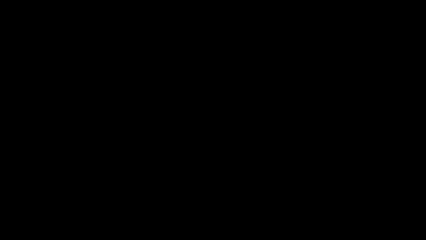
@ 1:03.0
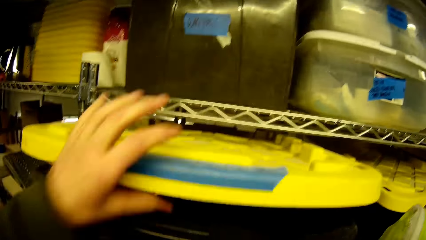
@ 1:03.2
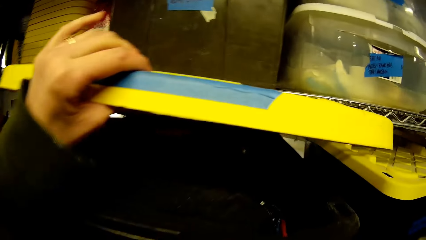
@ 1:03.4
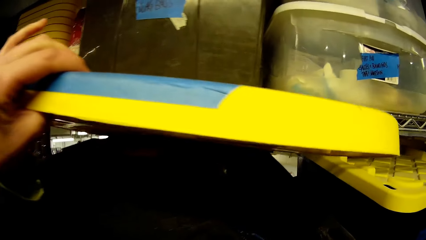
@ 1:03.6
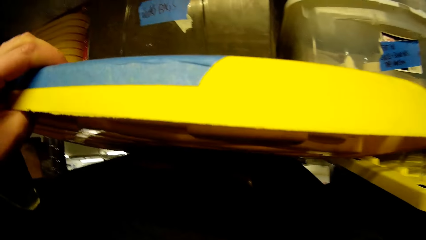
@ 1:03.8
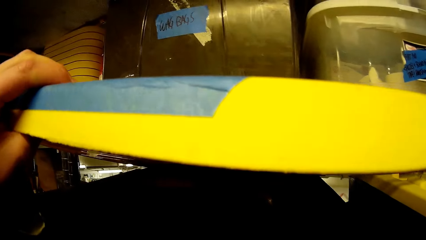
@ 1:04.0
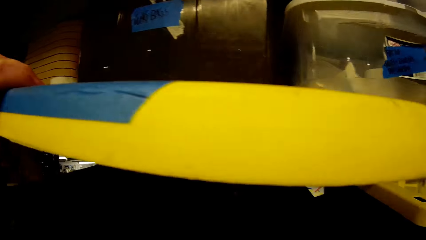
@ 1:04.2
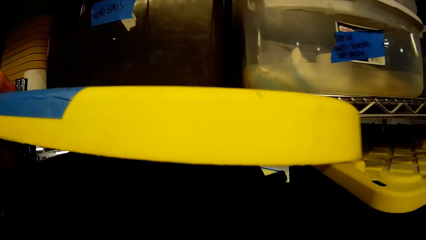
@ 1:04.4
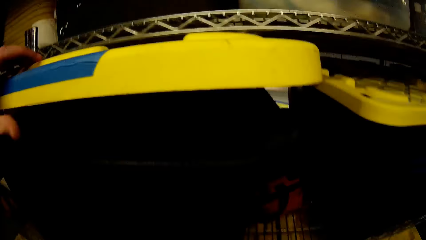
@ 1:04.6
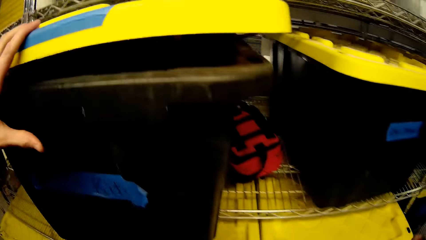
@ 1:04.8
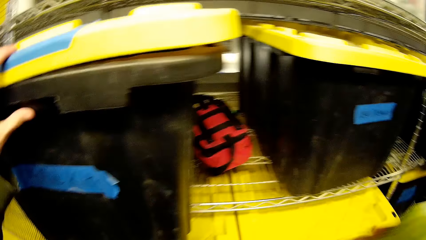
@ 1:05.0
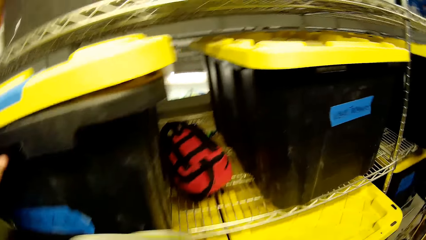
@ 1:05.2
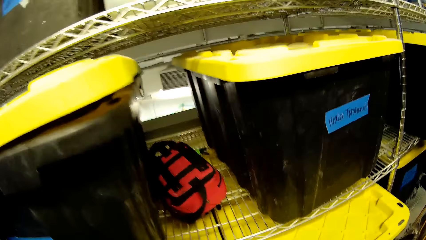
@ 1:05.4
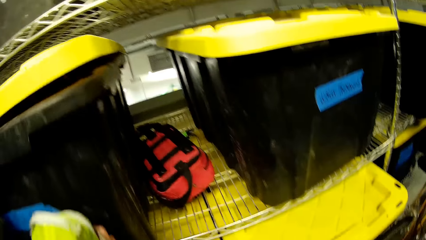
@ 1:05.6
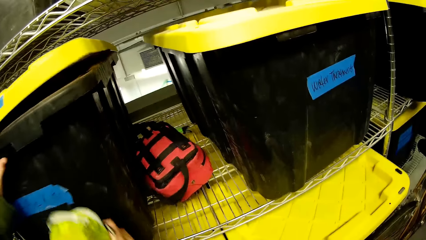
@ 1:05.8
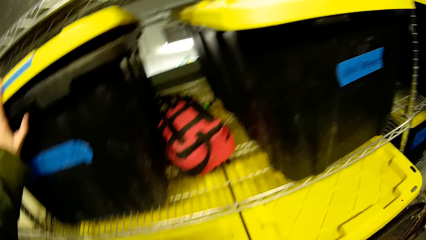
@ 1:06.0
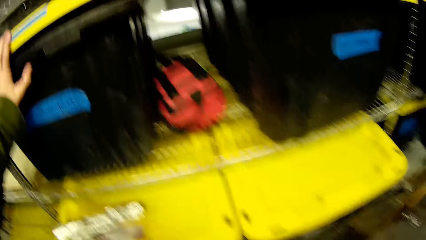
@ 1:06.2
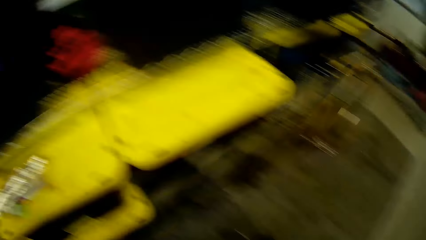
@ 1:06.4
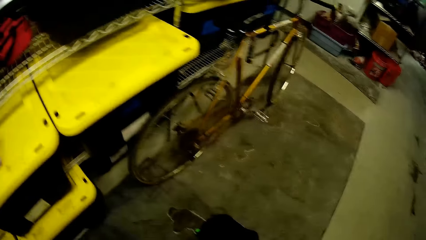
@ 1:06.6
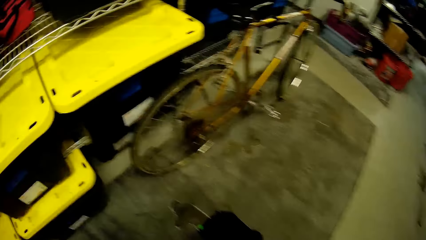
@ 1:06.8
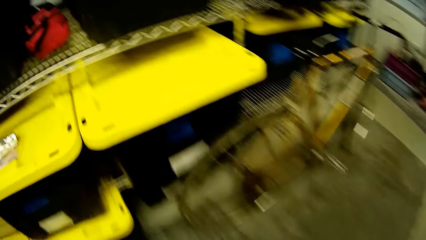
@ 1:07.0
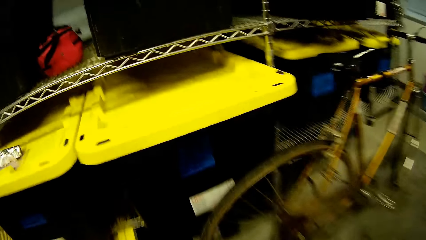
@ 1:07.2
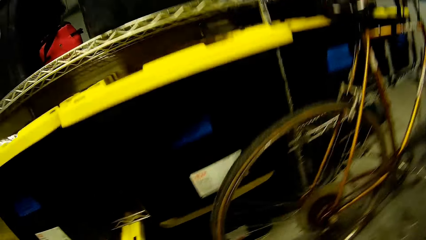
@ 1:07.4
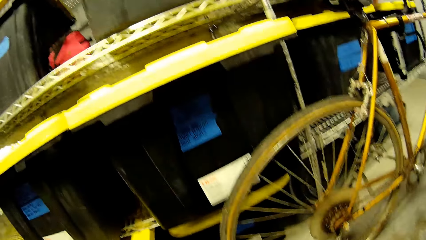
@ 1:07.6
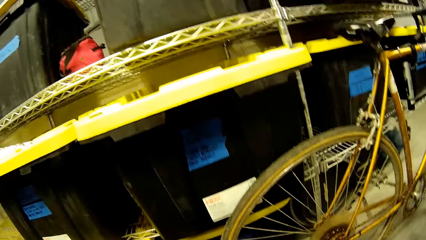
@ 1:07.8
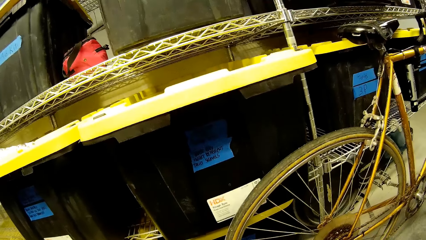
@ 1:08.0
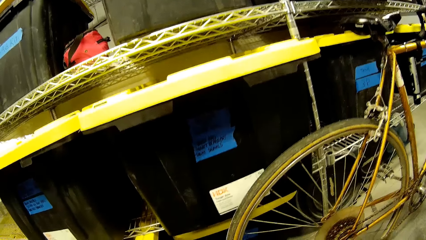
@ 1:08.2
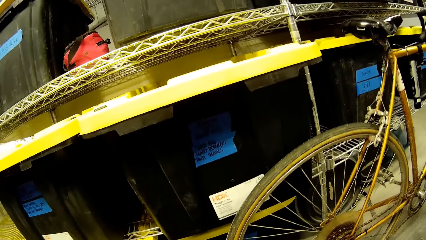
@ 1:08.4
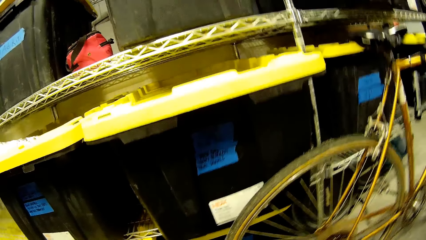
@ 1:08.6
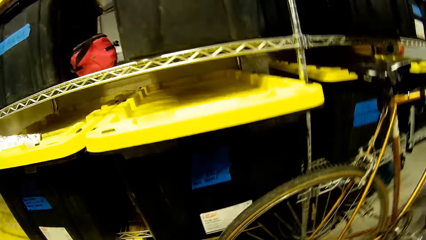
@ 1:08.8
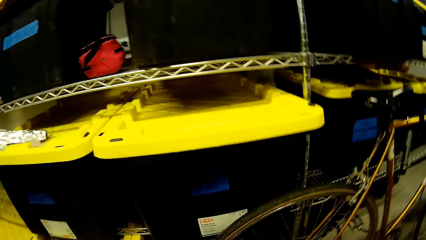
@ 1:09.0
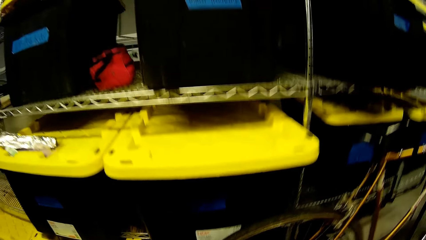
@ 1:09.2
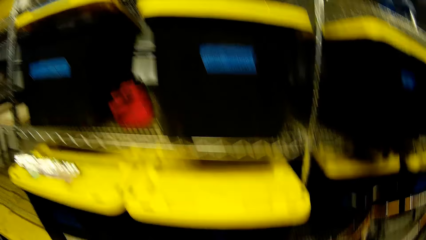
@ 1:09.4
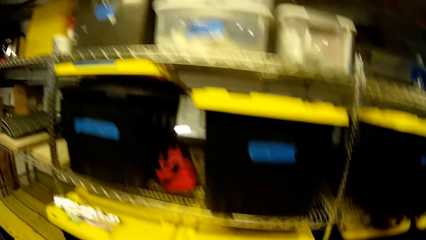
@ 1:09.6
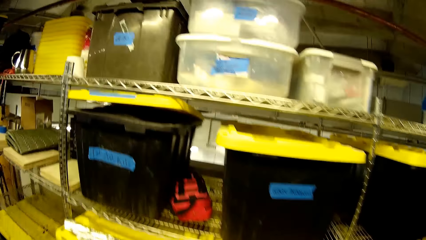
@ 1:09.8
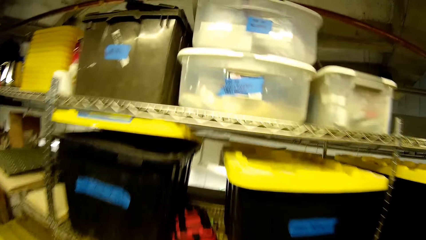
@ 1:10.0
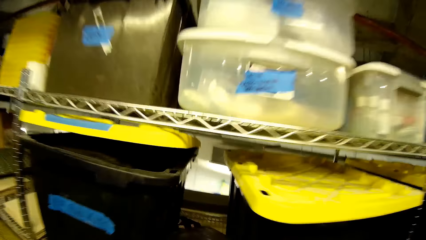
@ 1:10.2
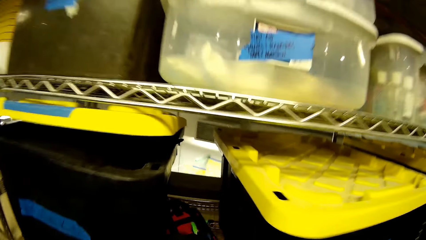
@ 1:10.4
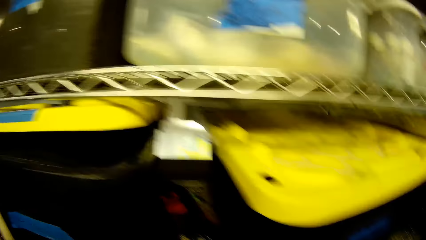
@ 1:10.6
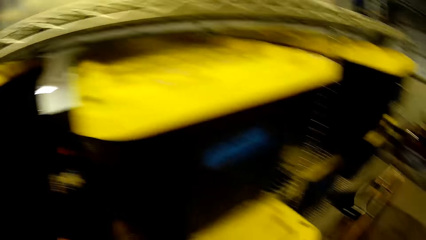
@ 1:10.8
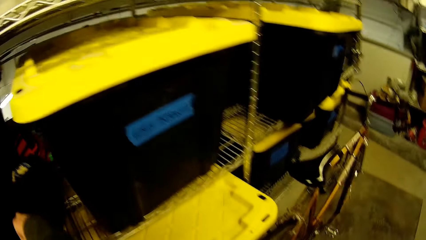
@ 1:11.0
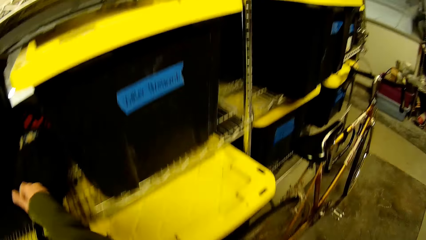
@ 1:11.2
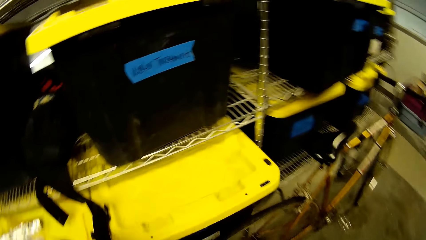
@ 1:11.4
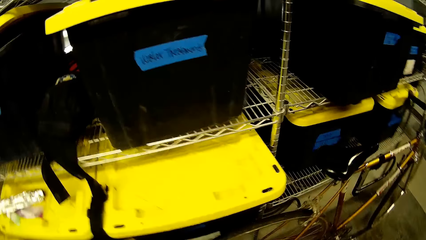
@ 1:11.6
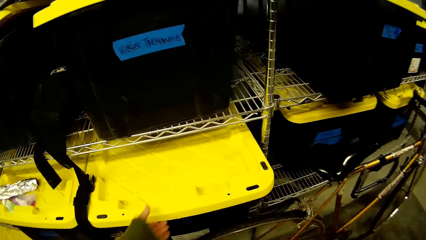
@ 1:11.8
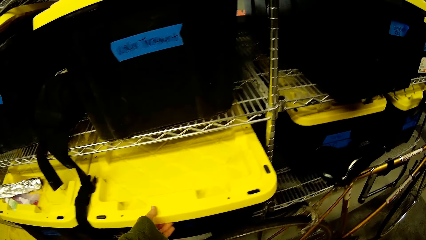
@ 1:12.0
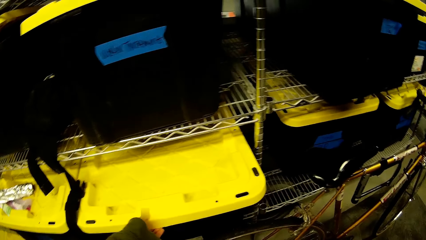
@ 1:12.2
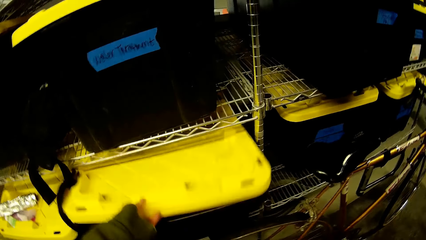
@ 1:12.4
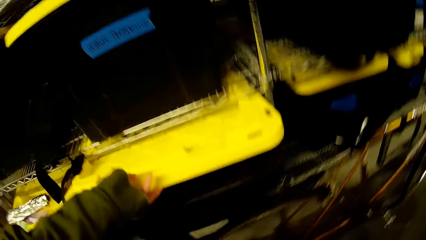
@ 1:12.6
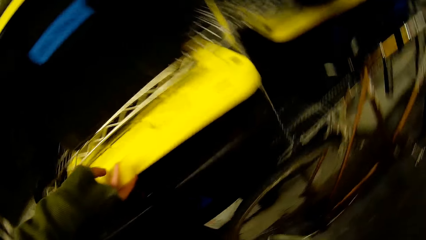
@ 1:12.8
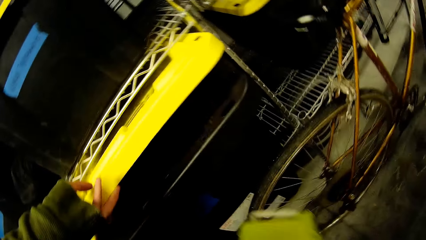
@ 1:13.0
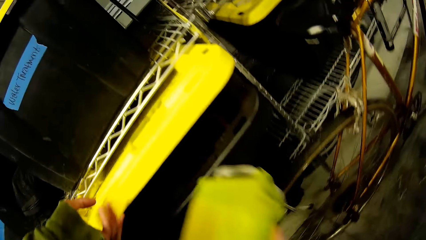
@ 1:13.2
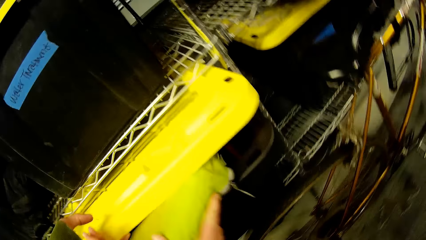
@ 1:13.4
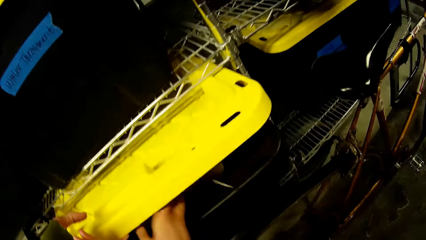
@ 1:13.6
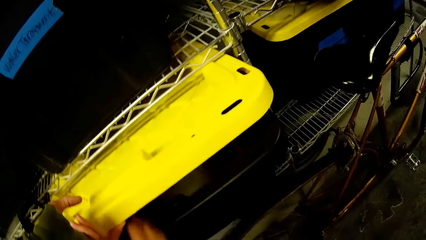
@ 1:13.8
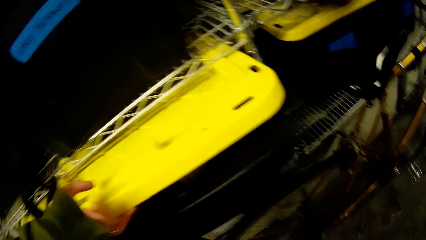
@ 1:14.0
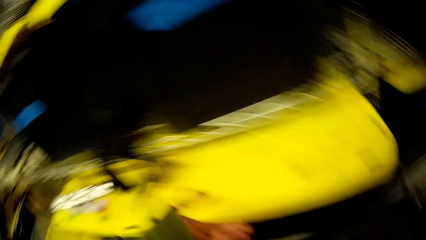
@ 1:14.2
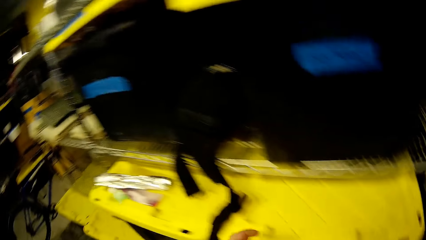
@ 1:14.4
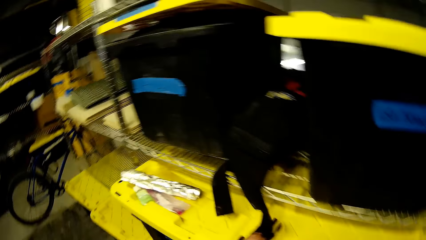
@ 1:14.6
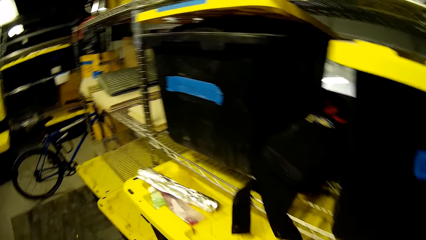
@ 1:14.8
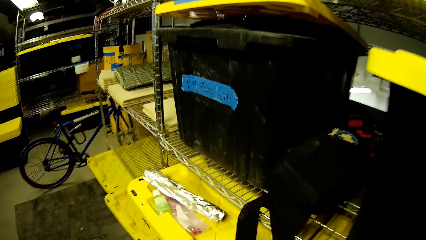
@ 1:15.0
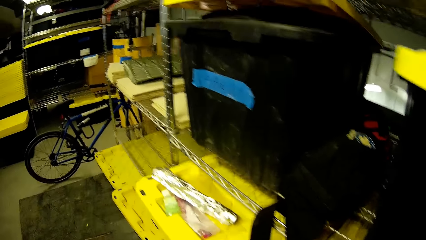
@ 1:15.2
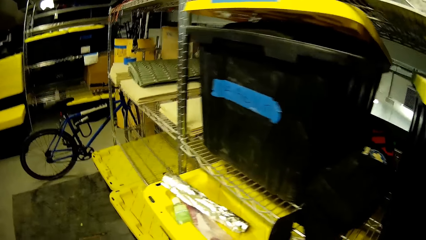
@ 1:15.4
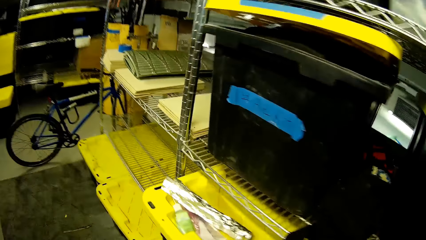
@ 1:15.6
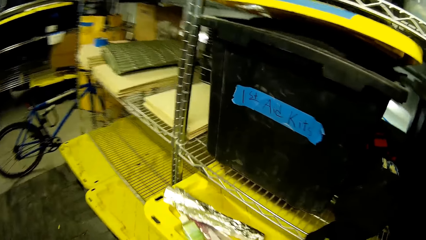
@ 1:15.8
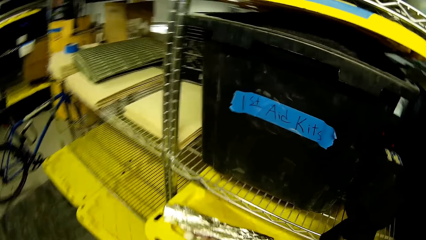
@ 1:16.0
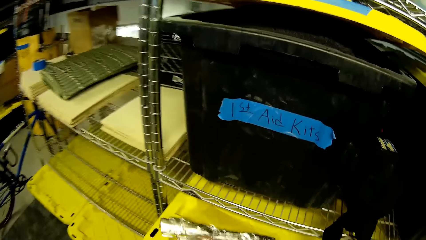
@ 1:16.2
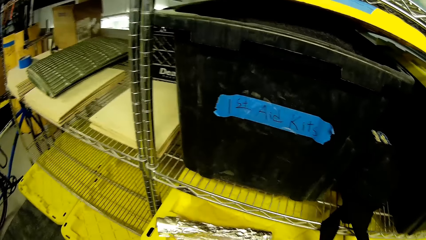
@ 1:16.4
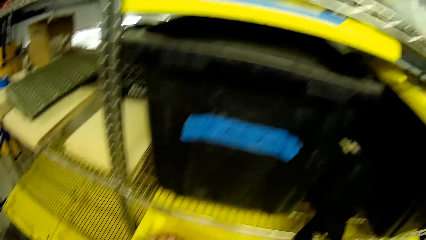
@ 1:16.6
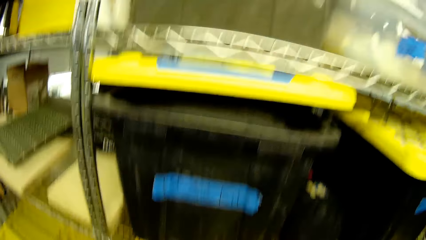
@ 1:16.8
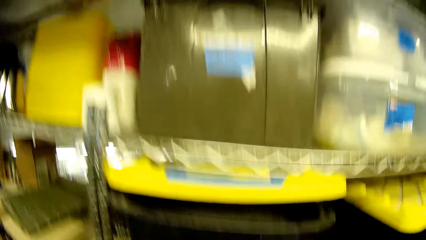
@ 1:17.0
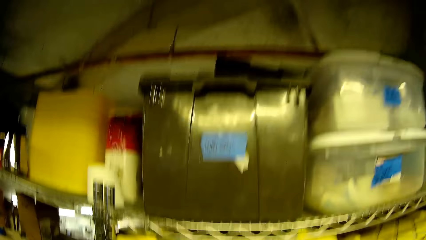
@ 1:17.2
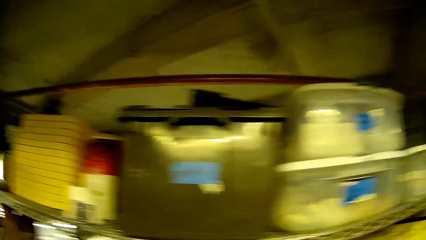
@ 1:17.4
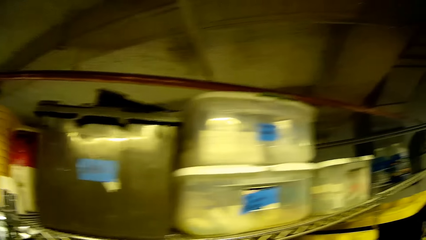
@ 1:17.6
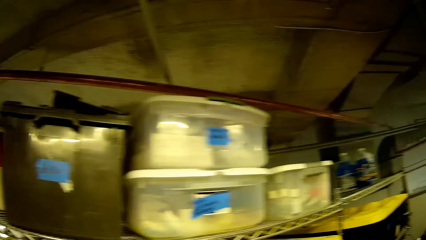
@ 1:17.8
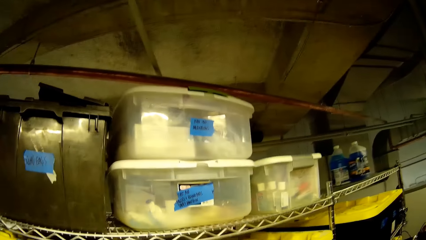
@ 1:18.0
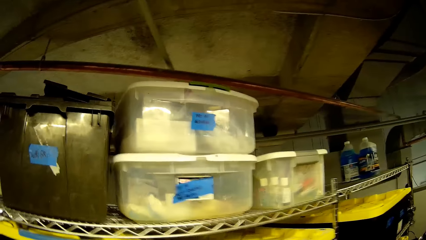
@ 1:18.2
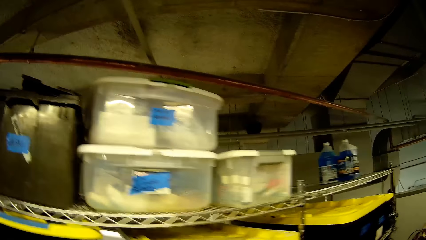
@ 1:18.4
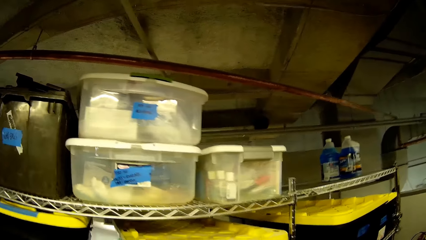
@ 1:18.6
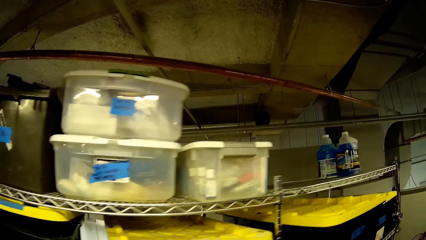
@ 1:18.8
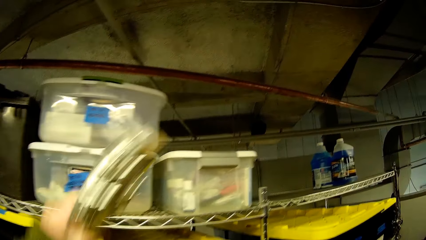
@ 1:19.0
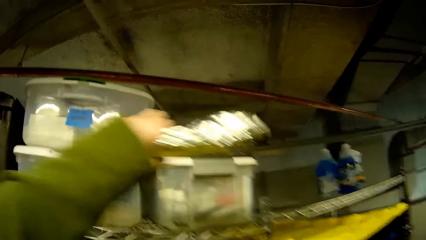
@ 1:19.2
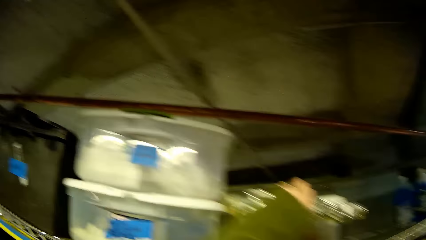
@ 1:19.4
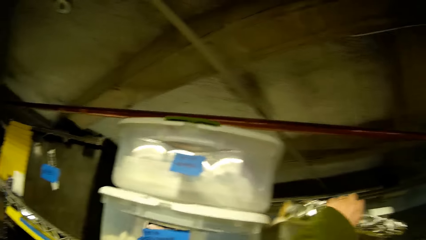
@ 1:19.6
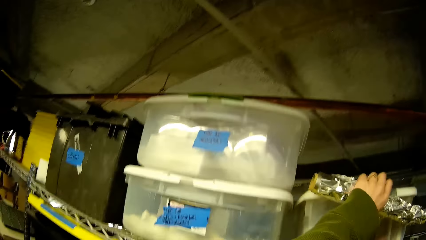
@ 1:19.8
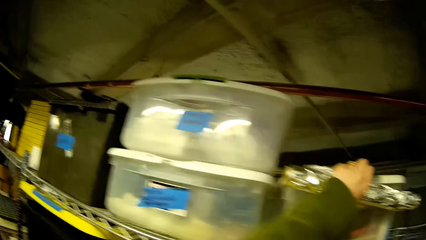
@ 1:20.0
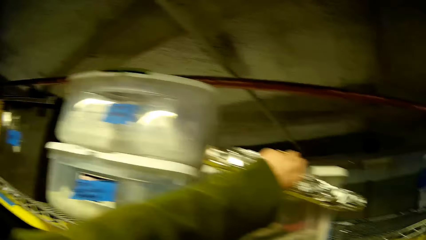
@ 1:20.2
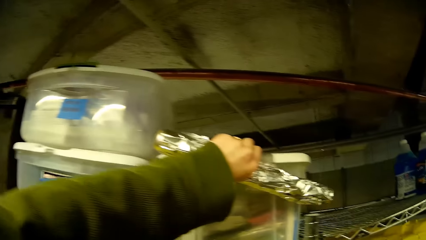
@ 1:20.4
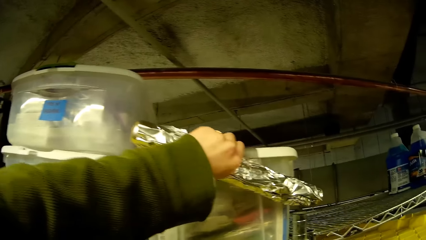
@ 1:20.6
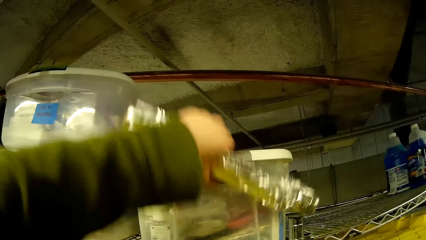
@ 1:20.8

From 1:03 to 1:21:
The camera wearer opens the first aid box. They look in the first aid box. They close the first aid box. They read the first aid box tag. They open the first aid box. They put the bag in the first aid box. They close the first aid box. They pick up a fossil. They look at the first aid box on the shelf. They open a small bucket.
